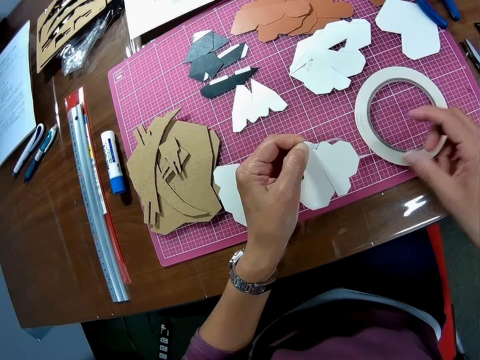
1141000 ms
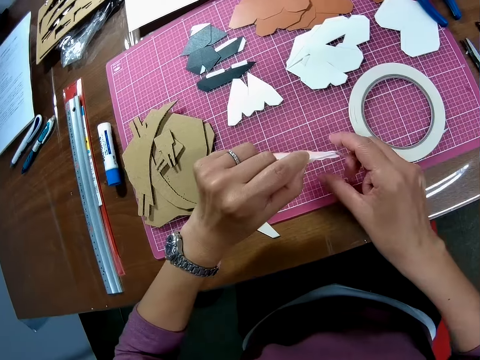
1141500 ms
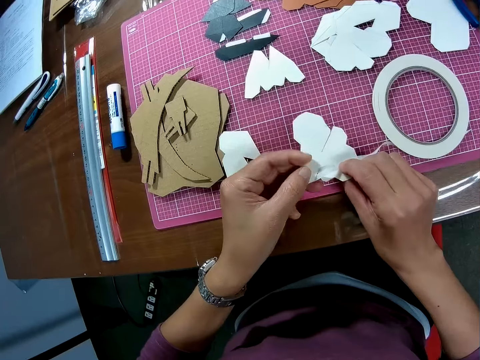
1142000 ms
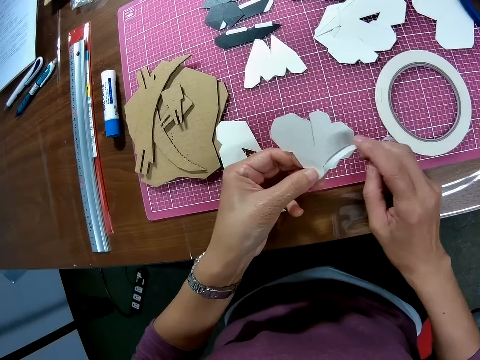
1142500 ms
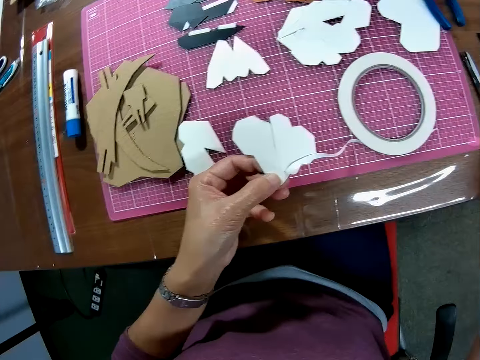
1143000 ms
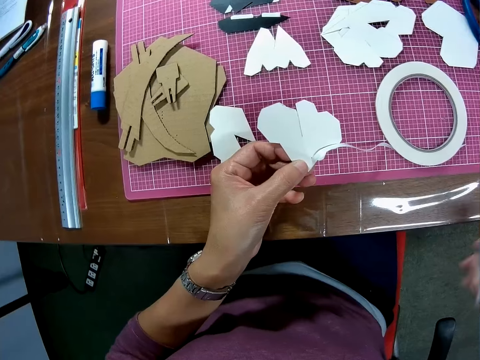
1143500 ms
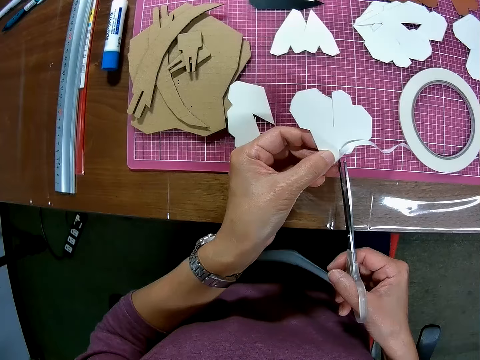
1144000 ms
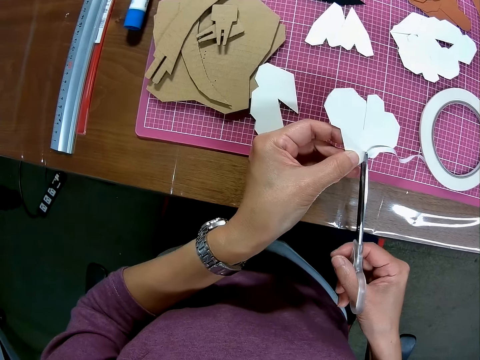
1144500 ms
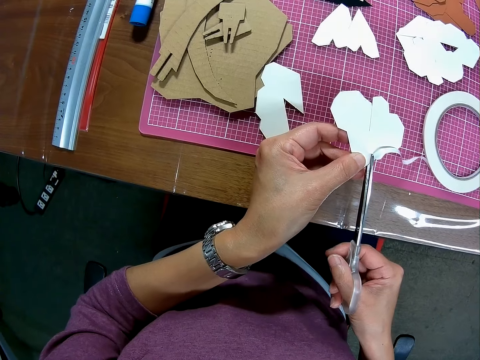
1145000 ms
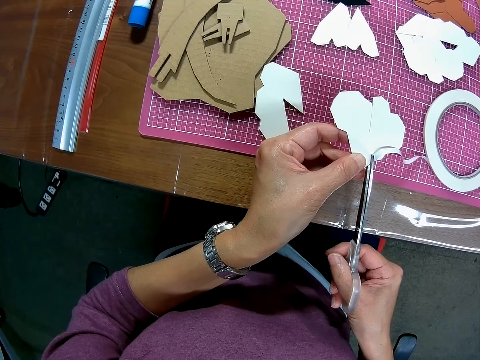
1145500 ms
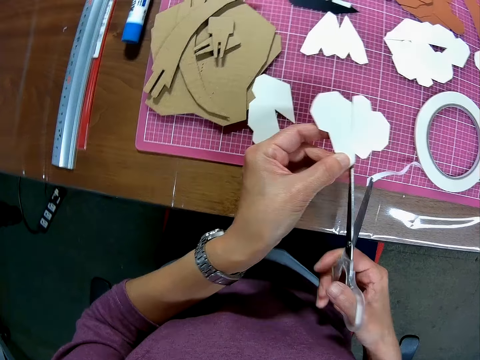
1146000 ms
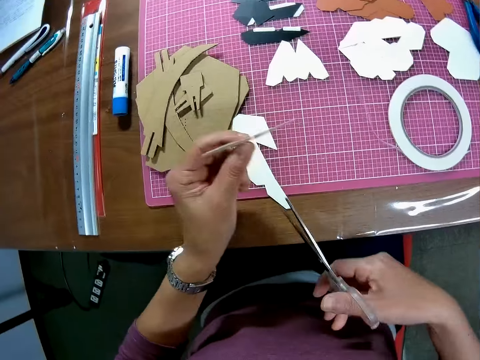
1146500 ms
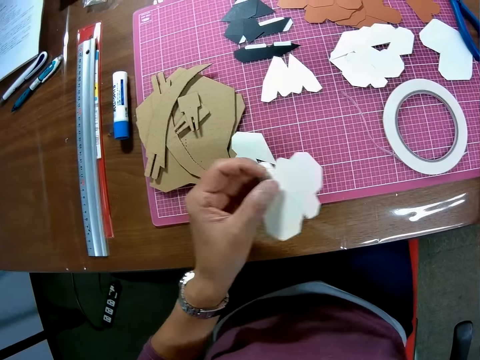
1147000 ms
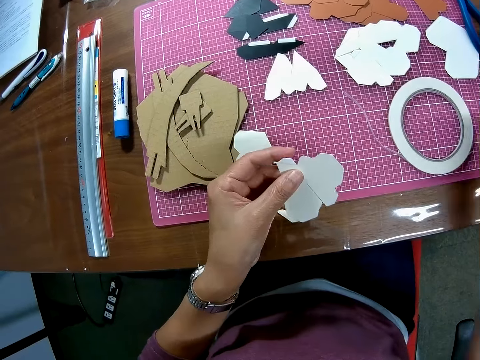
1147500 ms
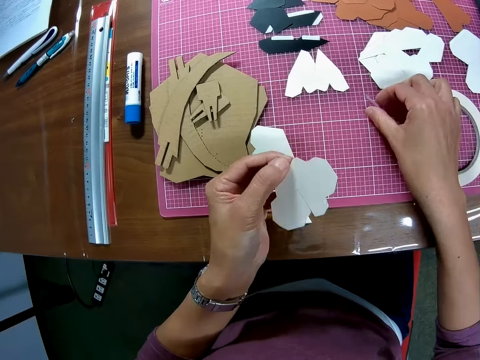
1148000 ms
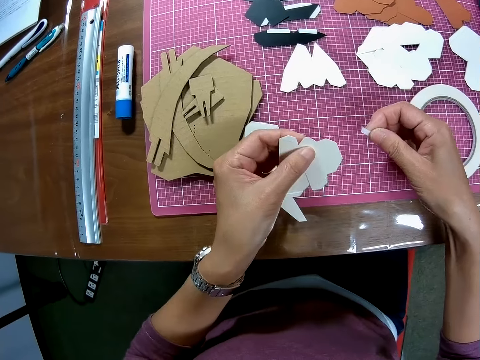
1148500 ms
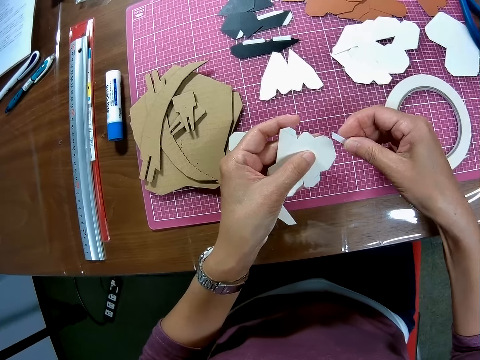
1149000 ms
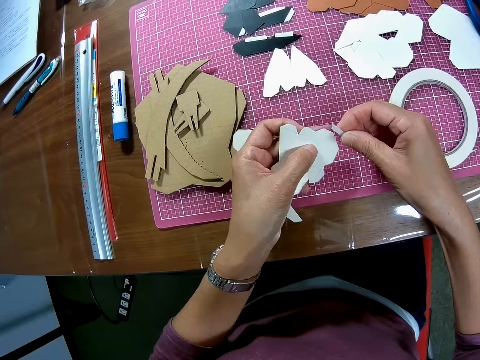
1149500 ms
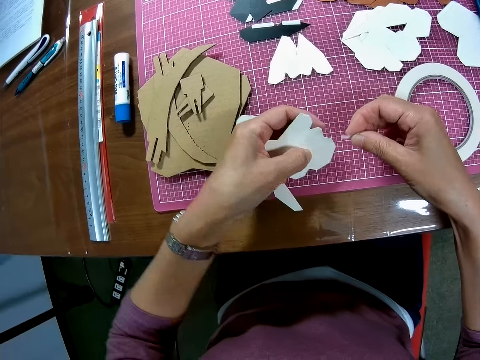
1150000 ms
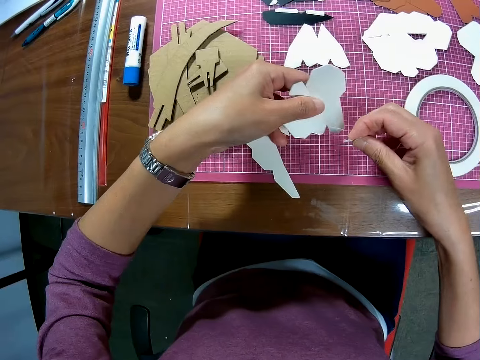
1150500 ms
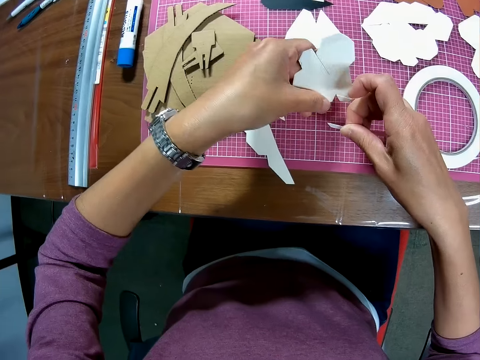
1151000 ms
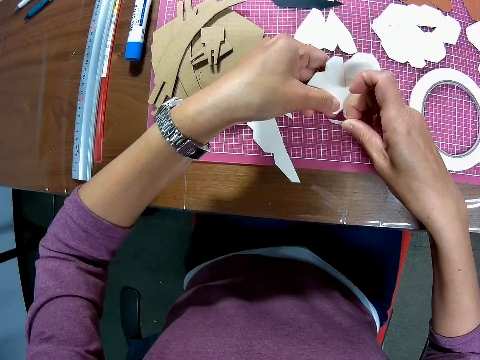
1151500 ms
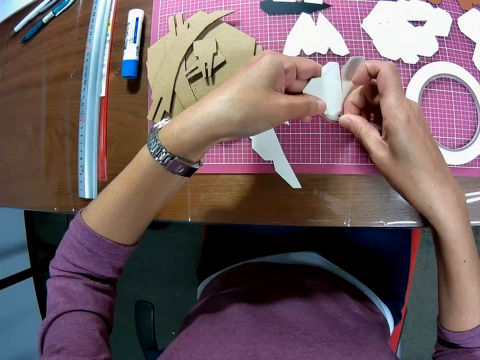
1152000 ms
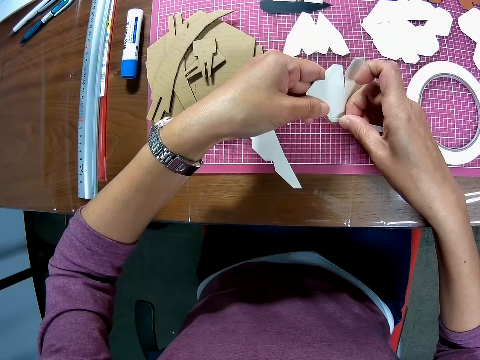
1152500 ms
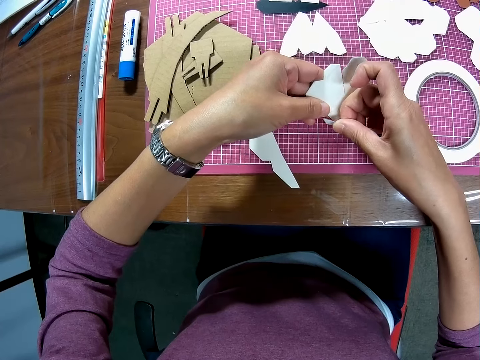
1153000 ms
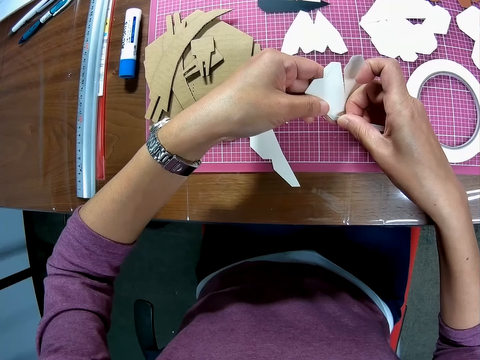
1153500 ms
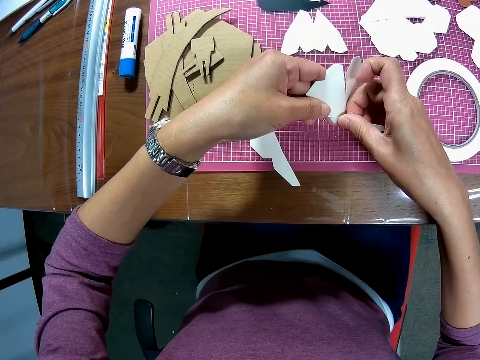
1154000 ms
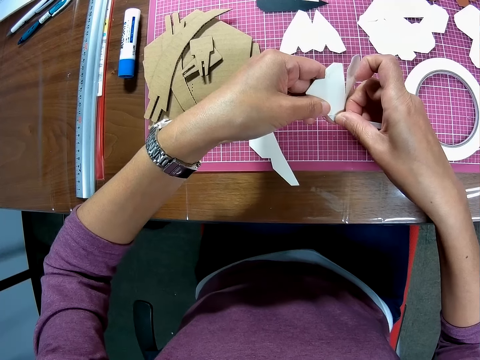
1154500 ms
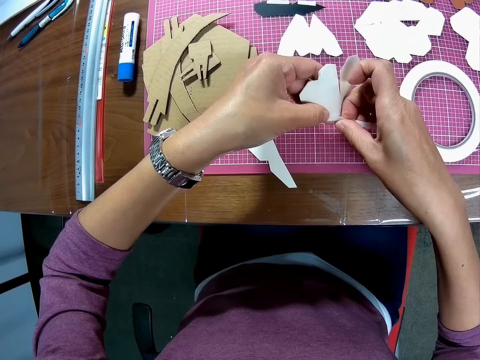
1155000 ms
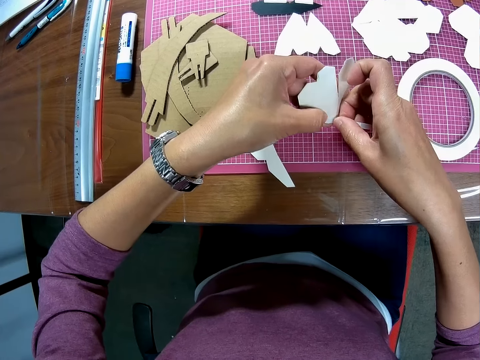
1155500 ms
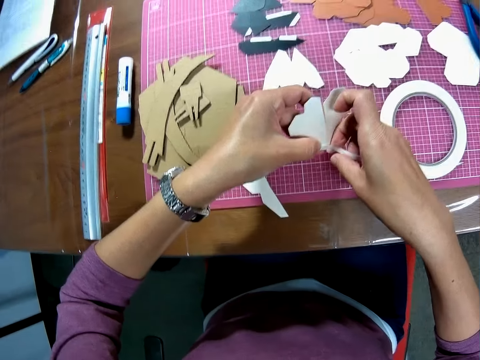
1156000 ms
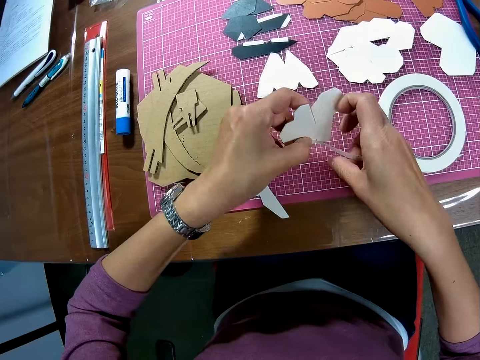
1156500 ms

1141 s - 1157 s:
The camera wearer removes his right hand from the tape. He flips the card. He picks up the pair of scissors from the table. He cuts the tape or sticker with the pair of scissors. He drops the pair of scissors on the table. He holds the sticker. He picks up the unrolled tape. He adjusts the card. He sticks the sticker on the card. He tapes the wooden mechanical model.

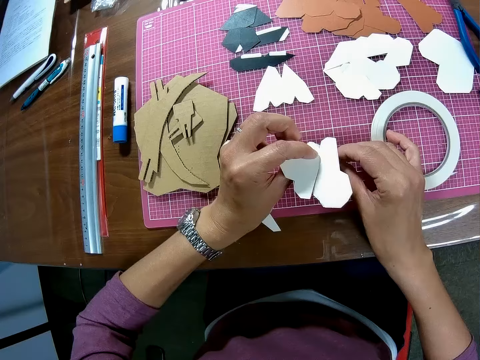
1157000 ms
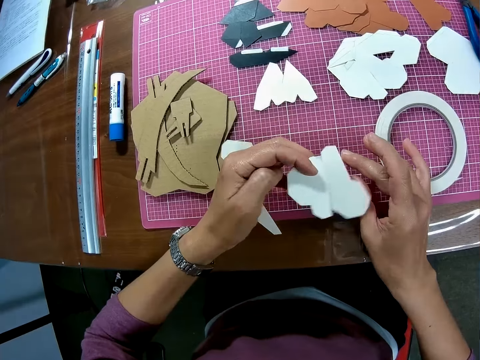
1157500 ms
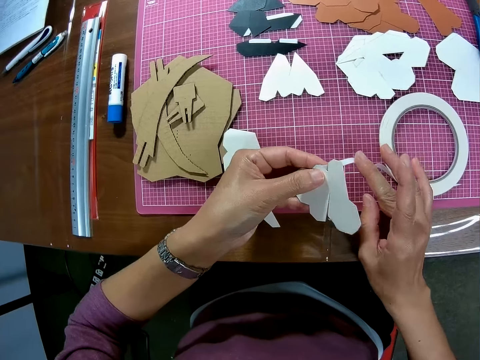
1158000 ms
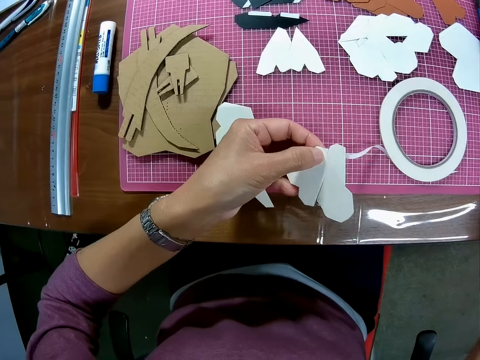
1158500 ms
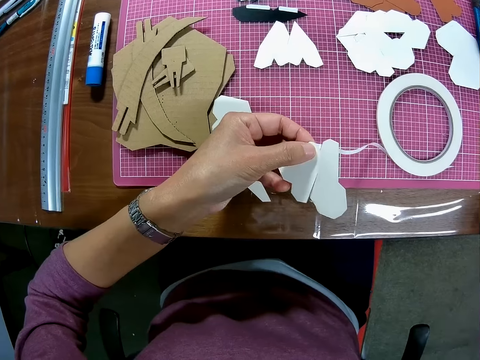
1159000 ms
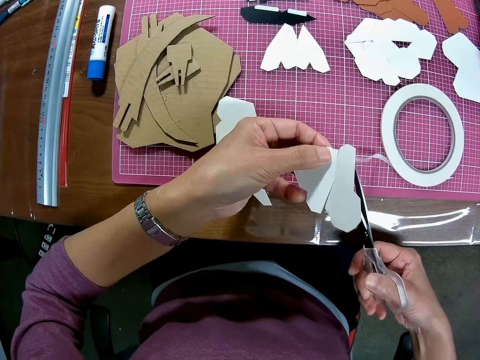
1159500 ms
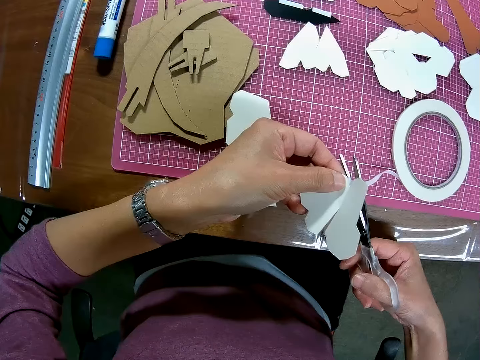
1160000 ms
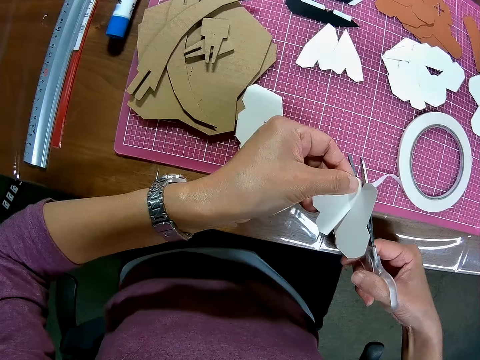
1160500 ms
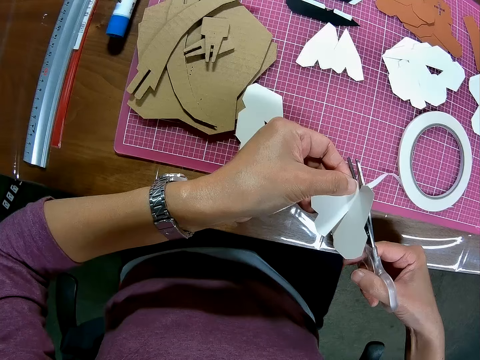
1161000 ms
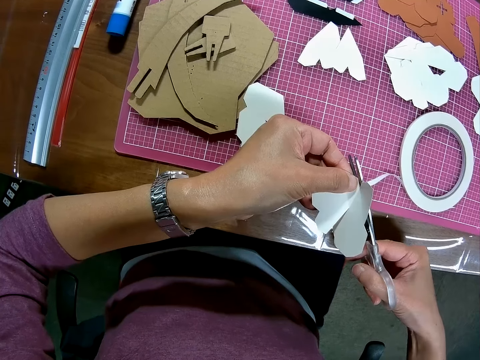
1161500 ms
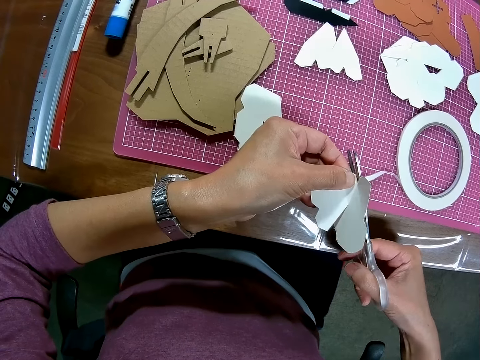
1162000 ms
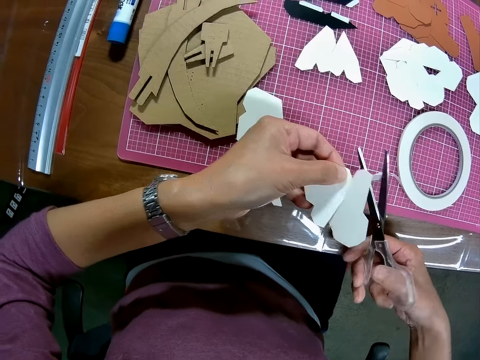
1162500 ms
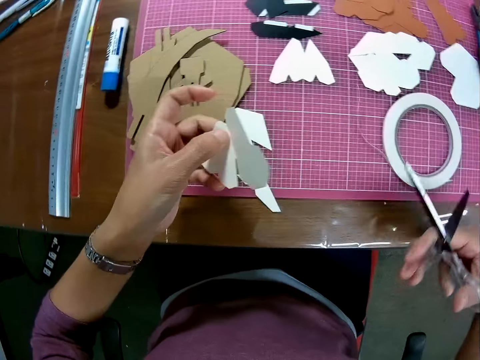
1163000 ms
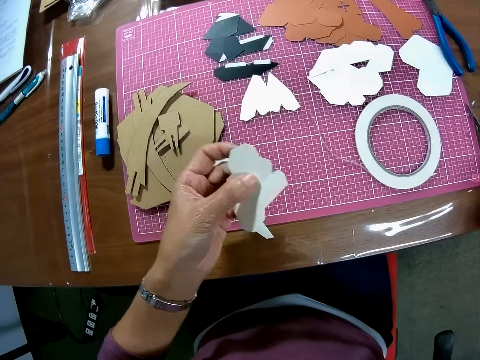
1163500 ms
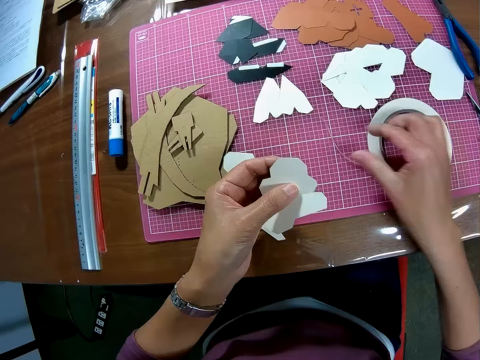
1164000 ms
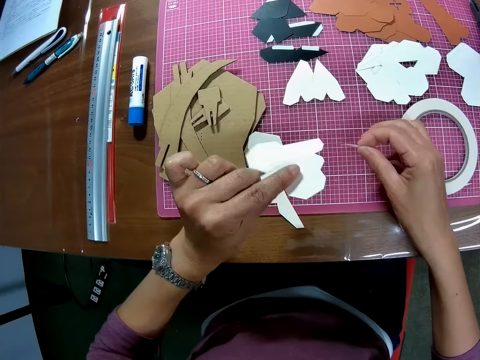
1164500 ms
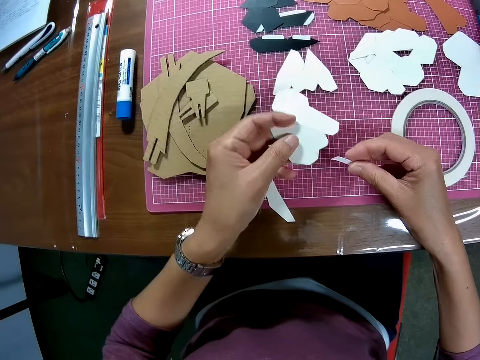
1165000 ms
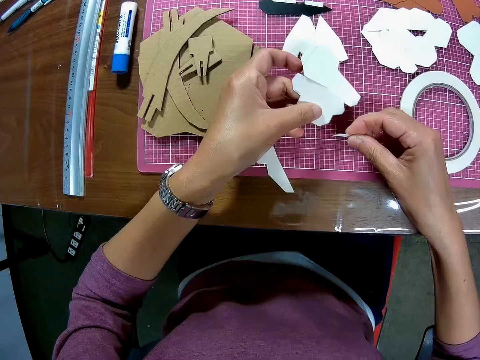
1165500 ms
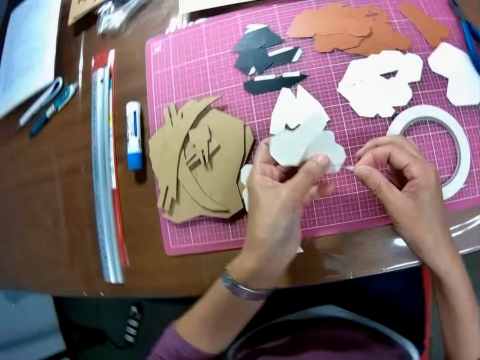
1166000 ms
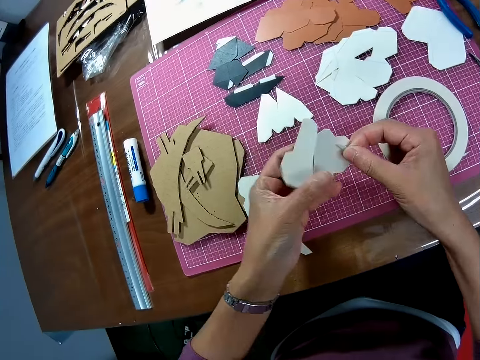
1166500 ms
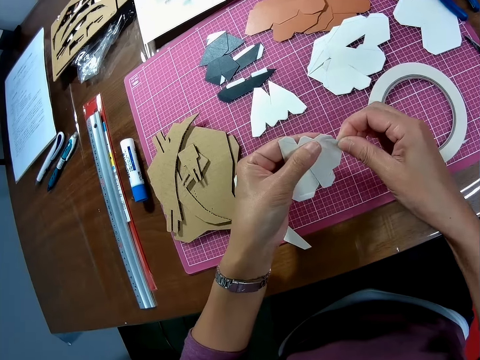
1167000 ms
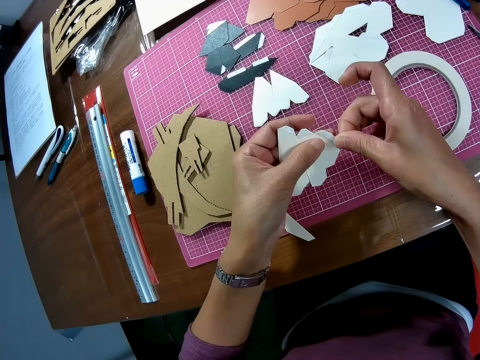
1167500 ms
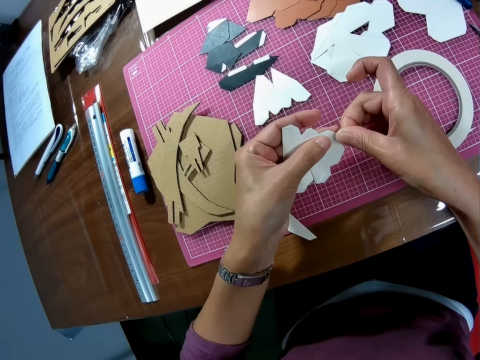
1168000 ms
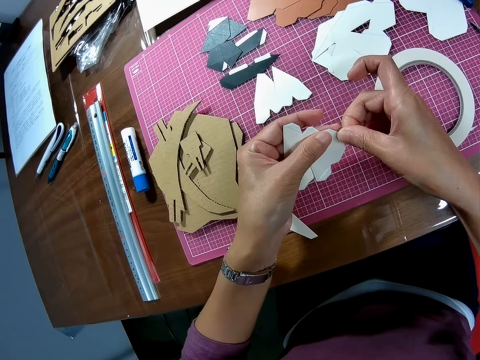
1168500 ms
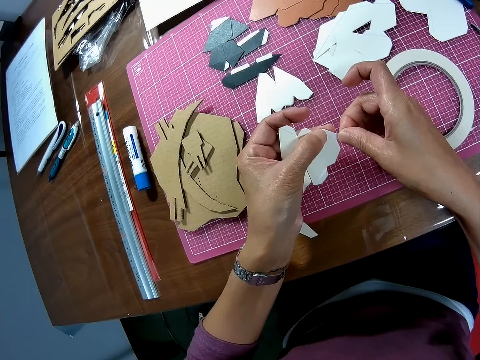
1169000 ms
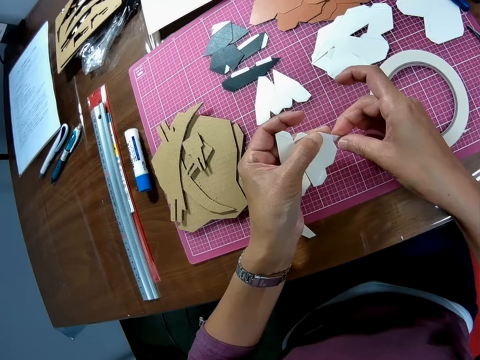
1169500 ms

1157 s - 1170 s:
The camera wearer removes his right hand from the tape. He picks up the pair of scissors from the table. He cuts the tape or sticker with the pair of scissors. He drops the pair of scissors on the table. He picks up the unrolled tape. He holds the sticker. He sticks the sticker on the card. He tapes the wooden mechanical model.
